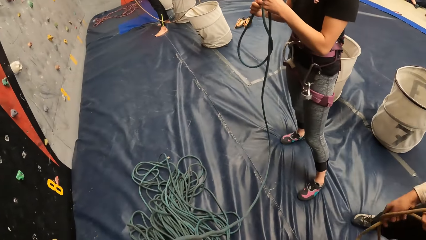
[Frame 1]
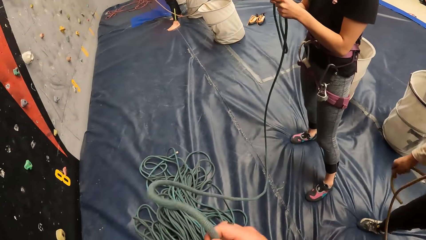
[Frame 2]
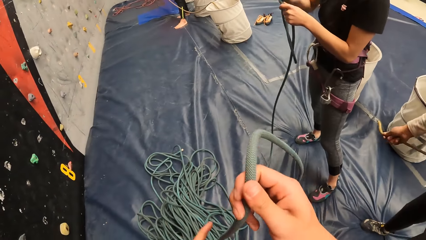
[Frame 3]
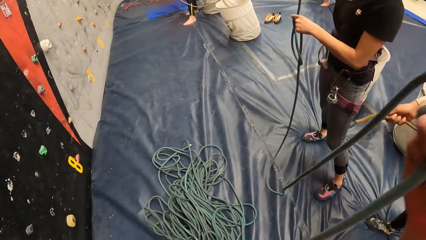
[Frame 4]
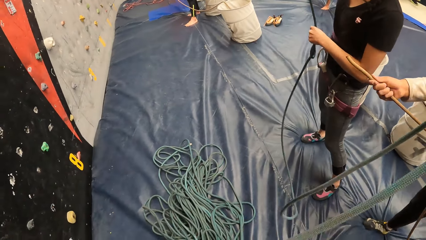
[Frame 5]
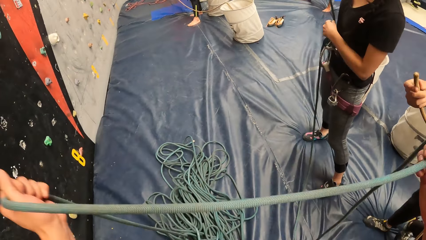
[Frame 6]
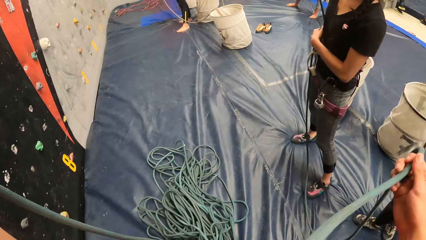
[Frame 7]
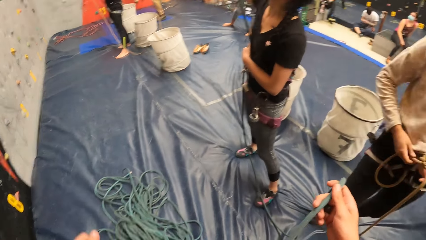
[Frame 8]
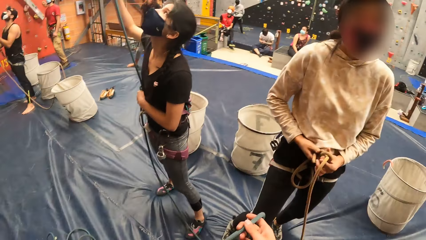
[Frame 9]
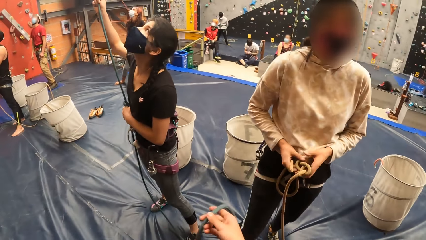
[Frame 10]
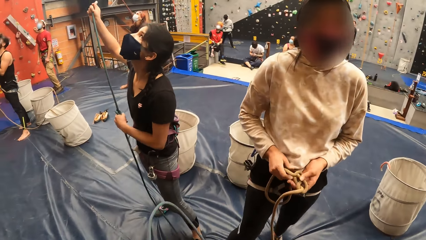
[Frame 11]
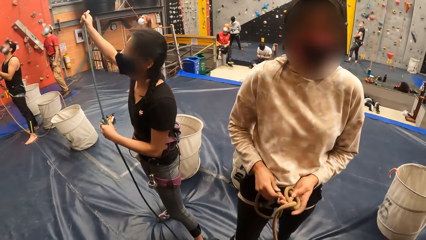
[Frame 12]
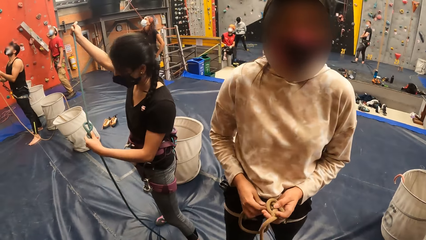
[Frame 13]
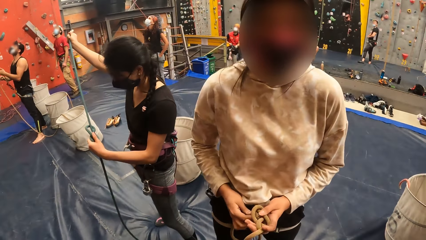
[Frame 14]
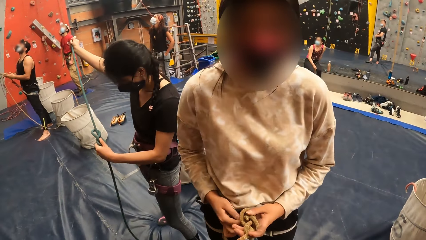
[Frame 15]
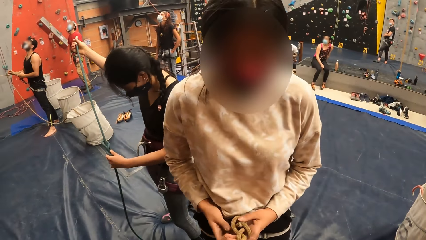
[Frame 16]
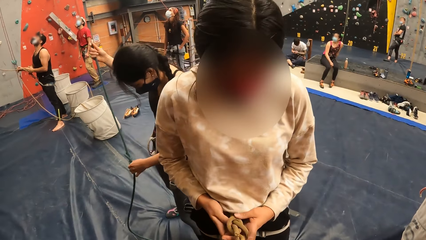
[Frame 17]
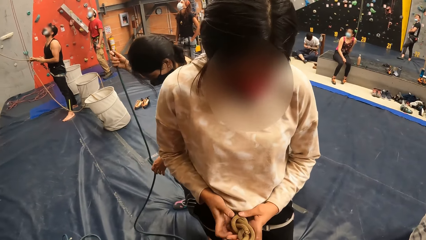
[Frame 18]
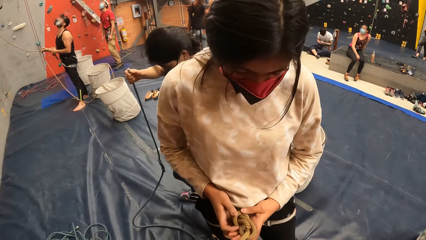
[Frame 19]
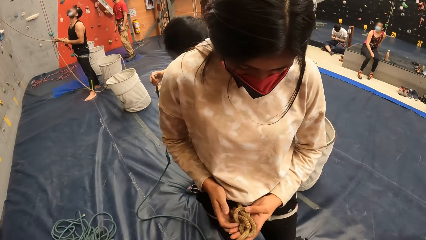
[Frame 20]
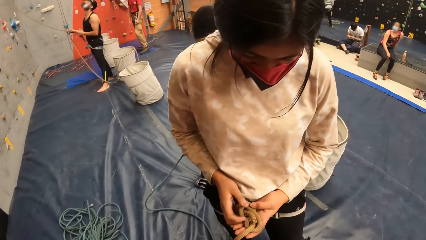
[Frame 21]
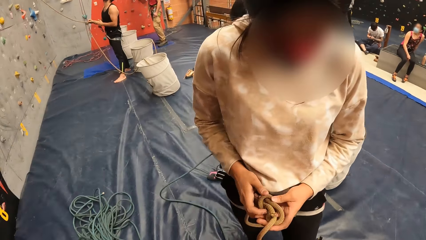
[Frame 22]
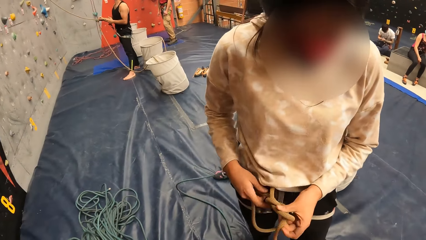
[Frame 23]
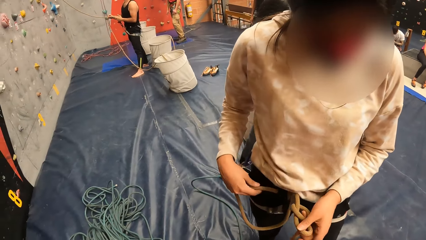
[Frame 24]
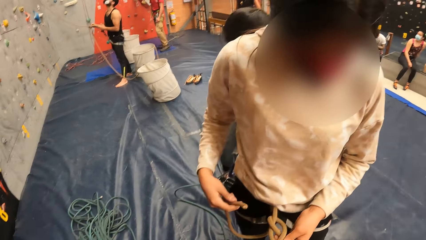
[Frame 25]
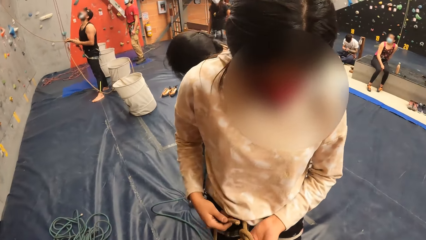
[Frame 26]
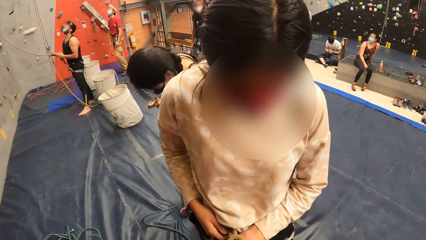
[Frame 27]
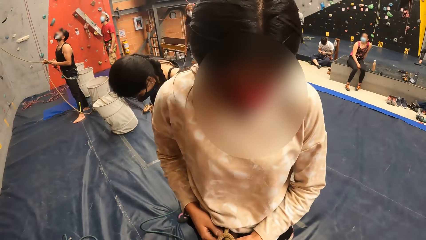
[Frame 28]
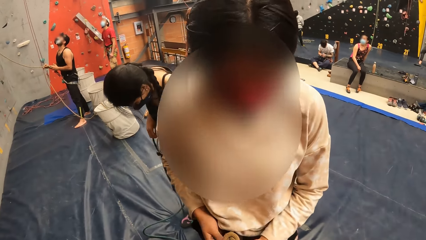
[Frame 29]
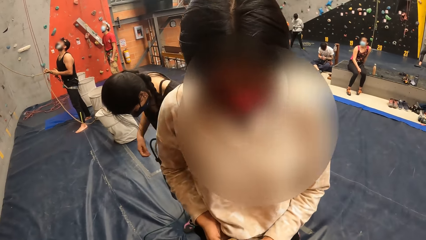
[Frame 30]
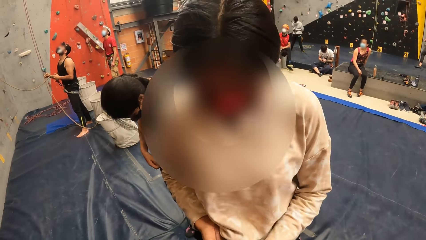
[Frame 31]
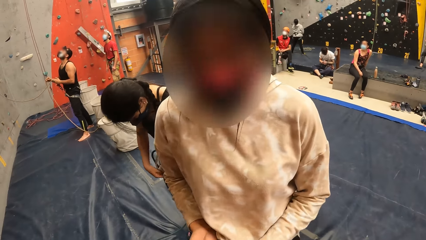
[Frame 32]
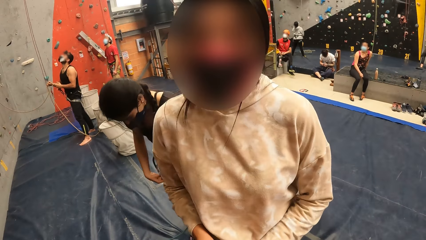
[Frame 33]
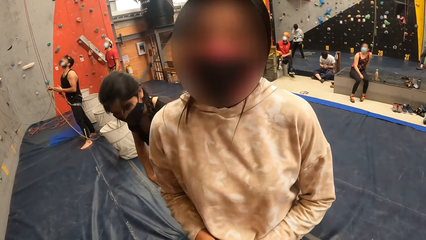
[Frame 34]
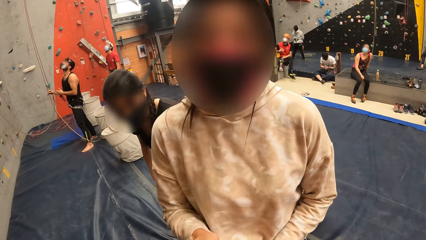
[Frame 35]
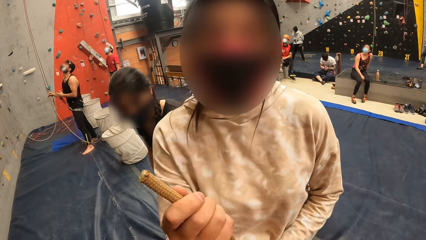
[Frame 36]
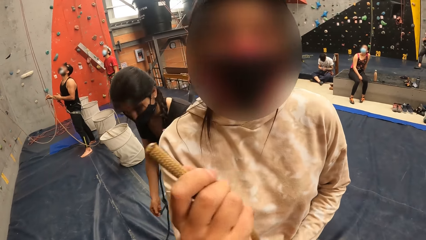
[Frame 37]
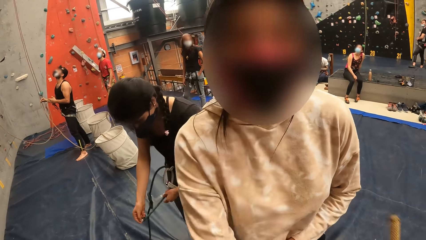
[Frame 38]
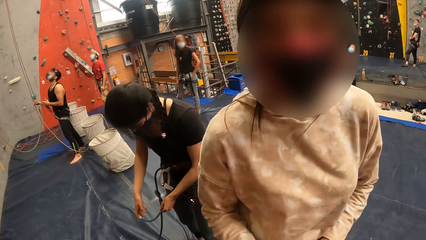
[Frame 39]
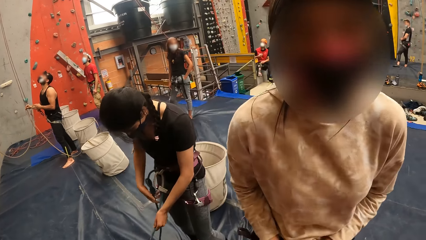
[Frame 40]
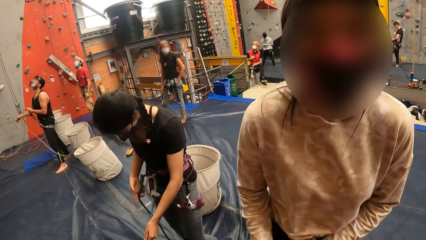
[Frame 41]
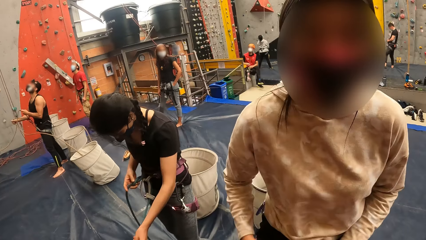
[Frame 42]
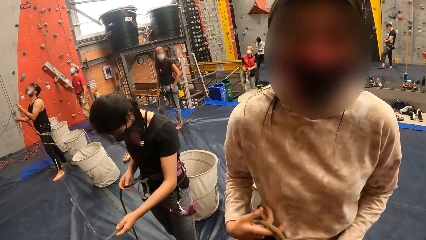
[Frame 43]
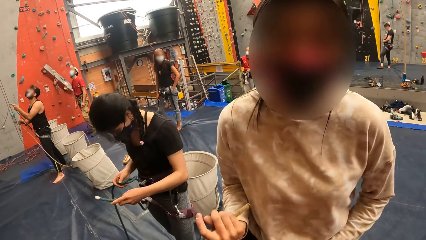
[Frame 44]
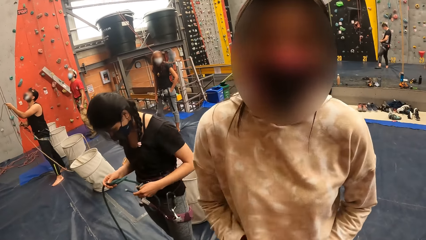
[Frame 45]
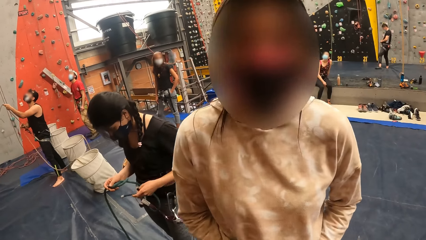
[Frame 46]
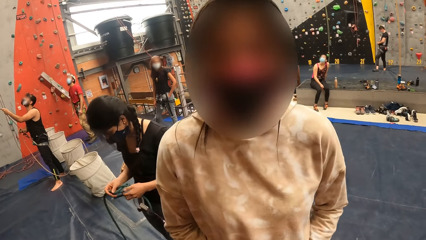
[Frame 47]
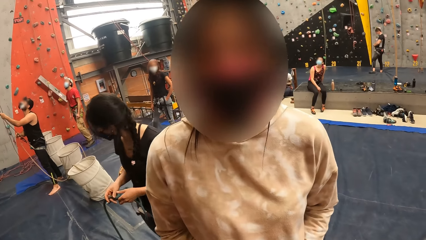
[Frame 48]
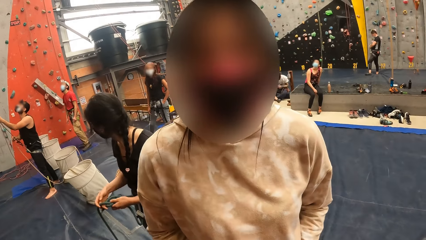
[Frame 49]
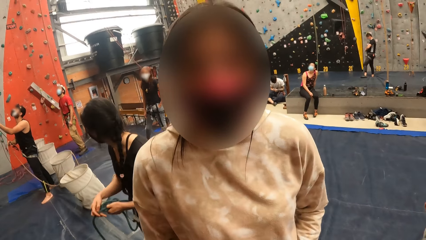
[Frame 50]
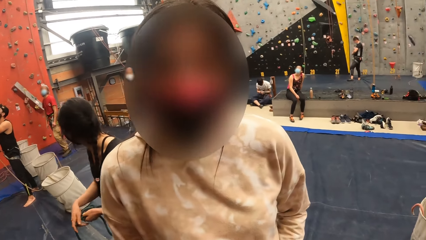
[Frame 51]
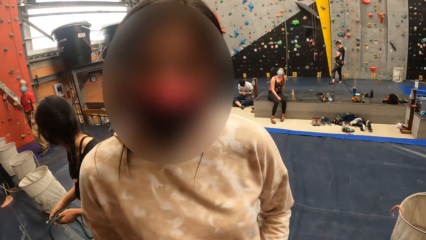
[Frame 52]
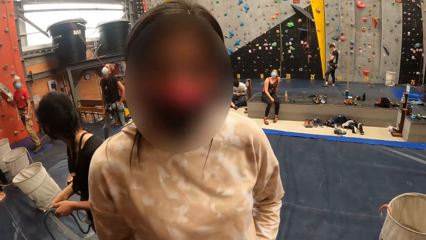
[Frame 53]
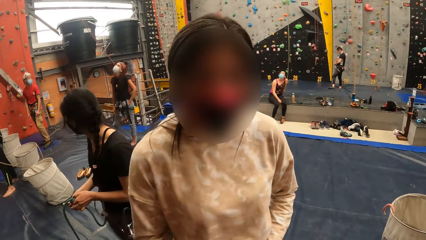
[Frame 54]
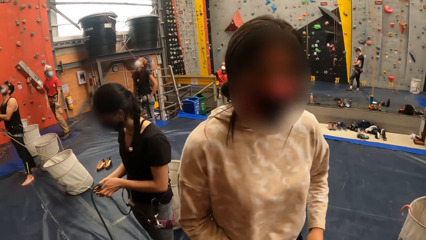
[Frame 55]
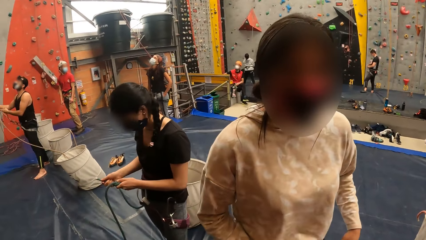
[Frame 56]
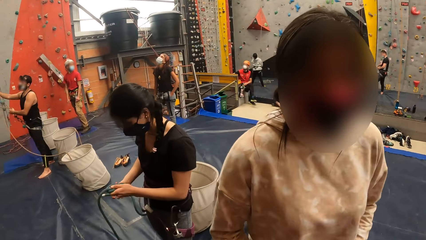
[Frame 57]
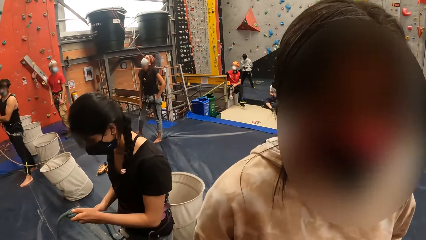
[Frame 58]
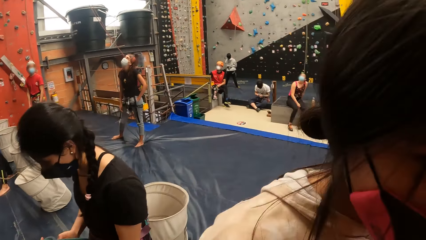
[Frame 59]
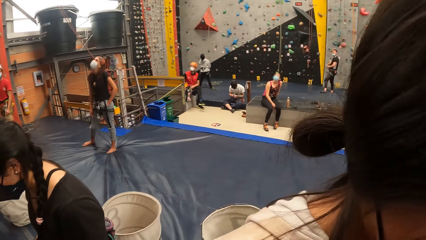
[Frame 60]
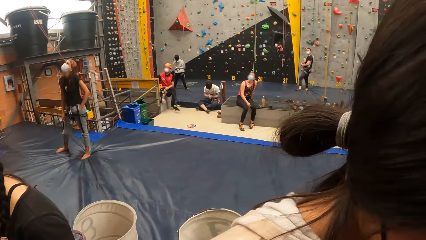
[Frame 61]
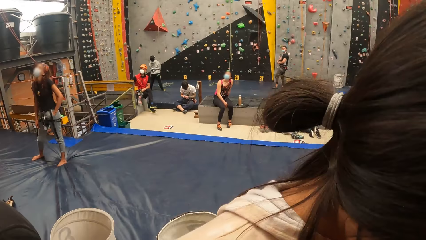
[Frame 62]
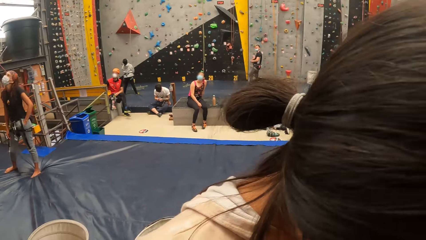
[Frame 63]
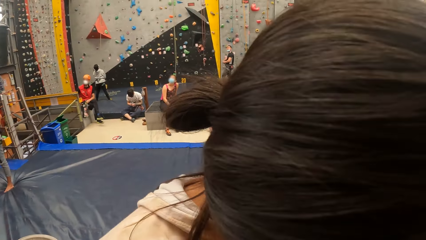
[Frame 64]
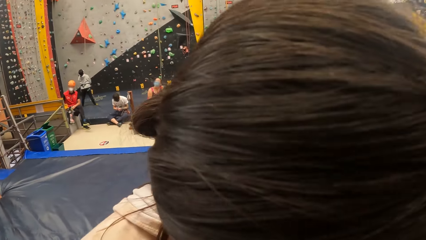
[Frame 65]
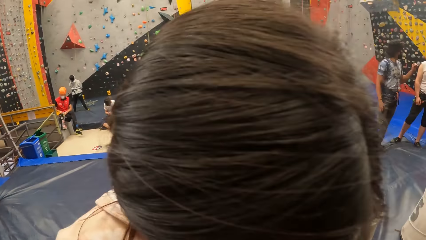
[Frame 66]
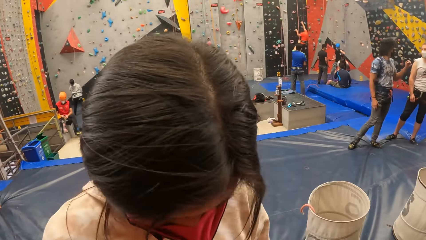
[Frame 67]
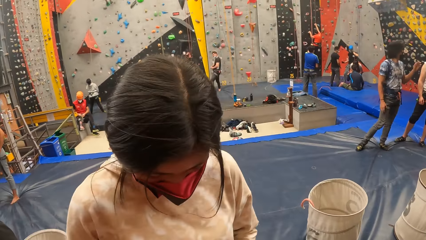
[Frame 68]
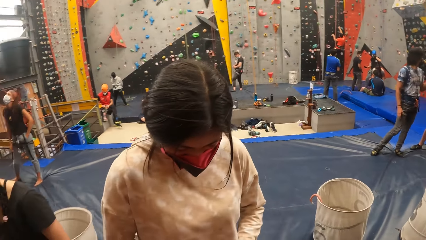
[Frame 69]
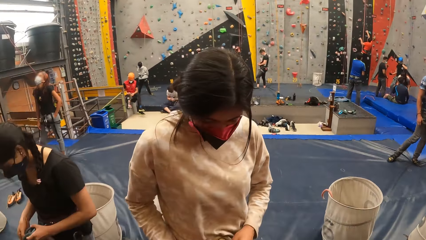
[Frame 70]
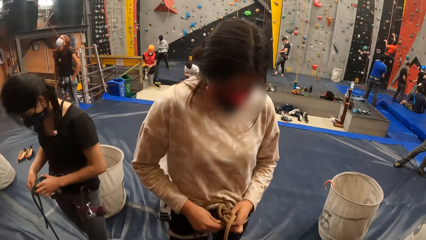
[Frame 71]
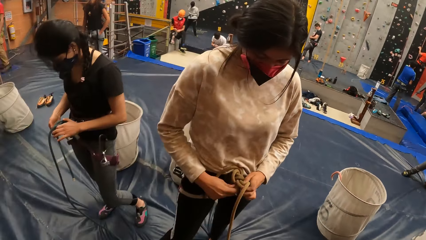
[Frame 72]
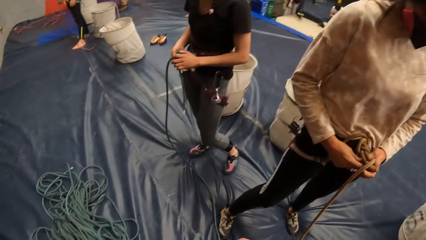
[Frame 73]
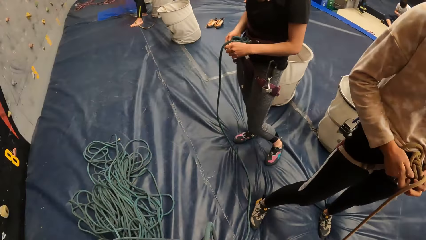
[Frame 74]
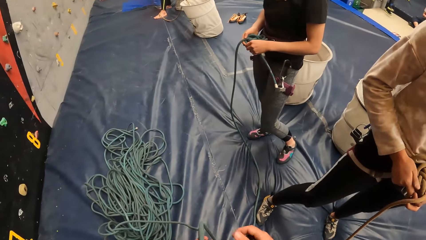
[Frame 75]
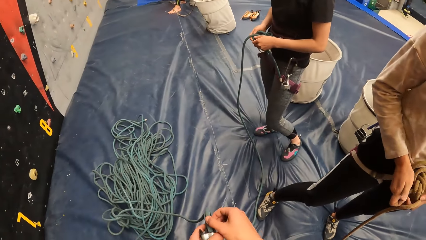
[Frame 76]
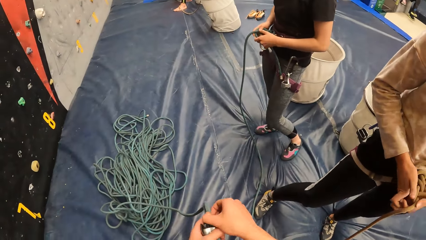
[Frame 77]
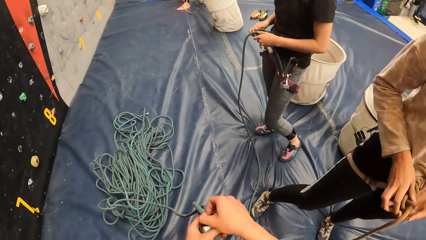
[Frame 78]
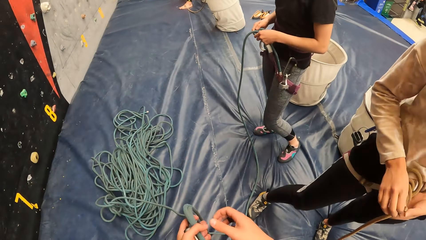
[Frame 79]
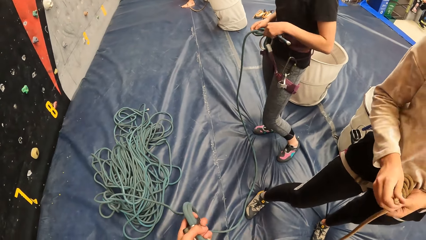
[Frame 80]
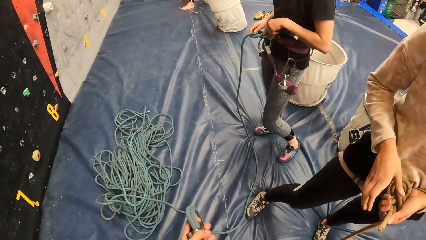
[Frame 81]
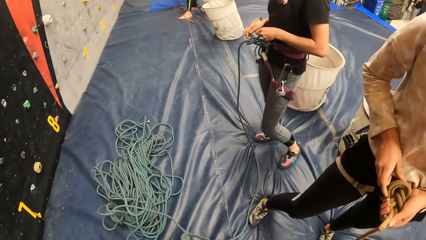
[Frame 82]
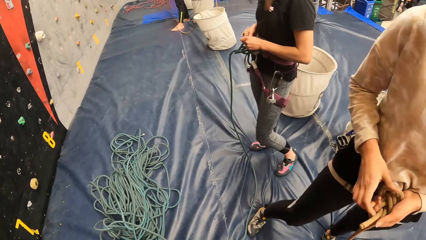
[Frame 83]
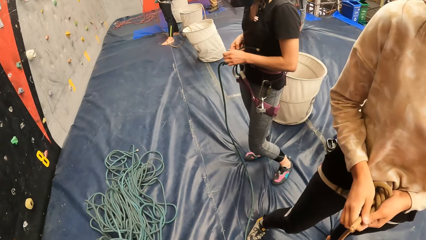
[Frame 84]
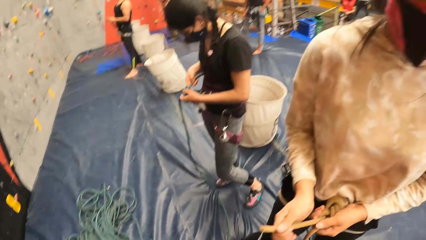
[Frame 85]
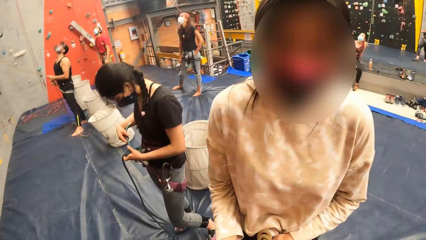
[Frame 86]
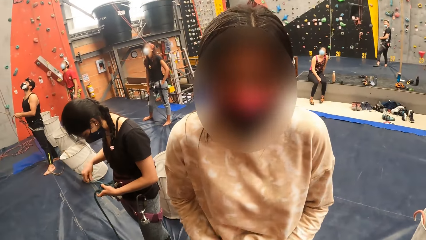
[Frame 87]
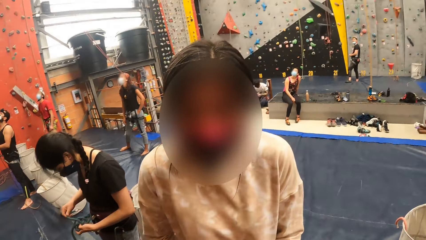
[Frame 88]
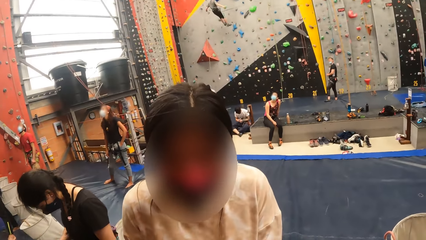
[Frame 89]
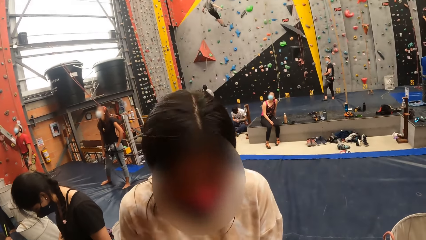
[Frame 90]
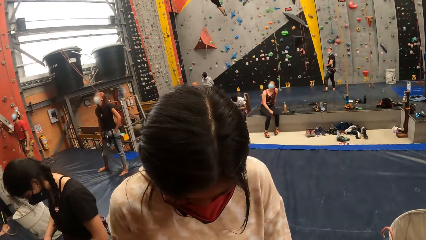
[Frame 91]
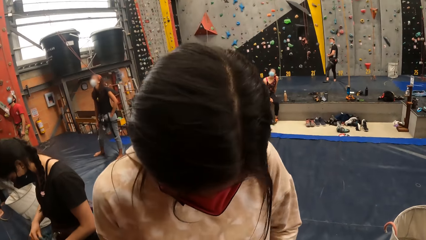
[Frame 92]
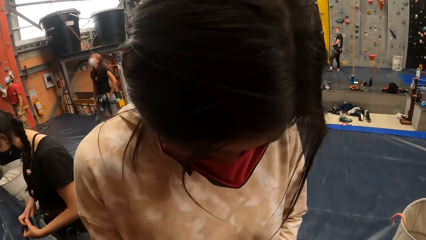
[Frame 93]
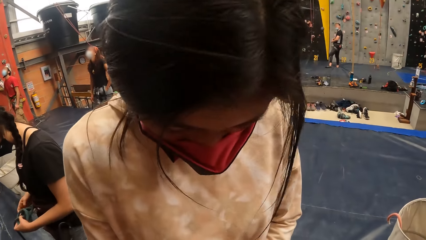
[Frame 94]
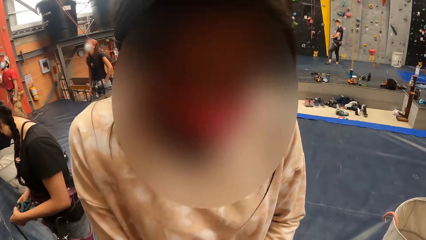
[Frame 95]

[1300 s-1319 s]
A woman ties a rope. The woman ties the rope again. Another woman ties the rope.
